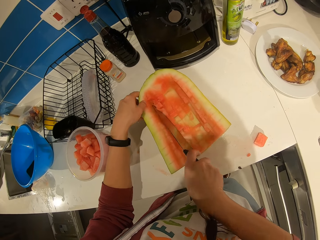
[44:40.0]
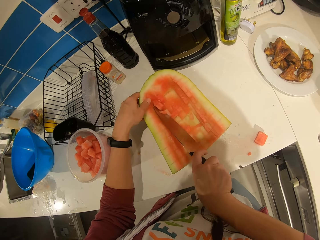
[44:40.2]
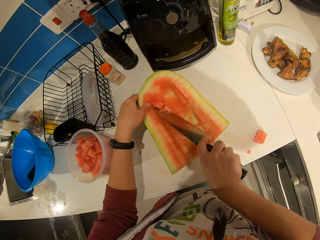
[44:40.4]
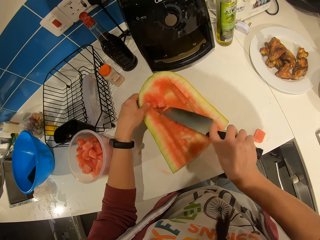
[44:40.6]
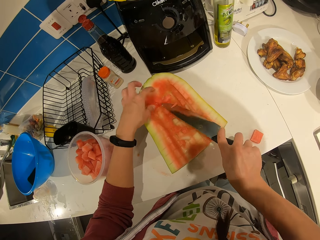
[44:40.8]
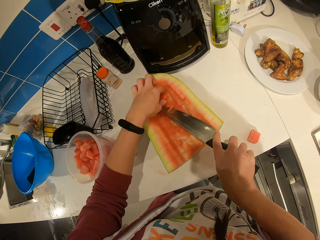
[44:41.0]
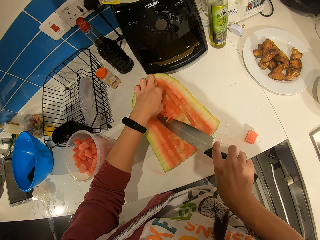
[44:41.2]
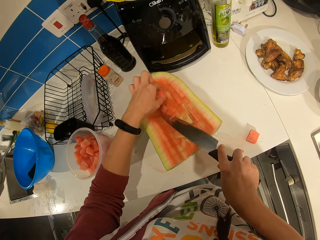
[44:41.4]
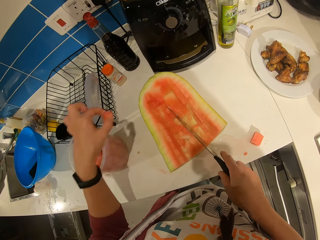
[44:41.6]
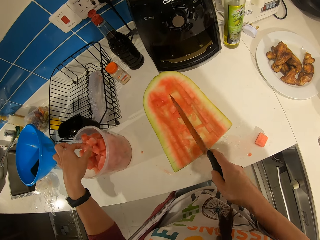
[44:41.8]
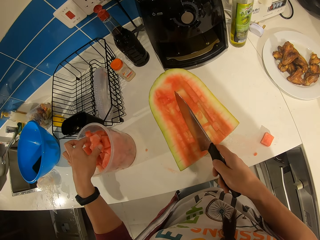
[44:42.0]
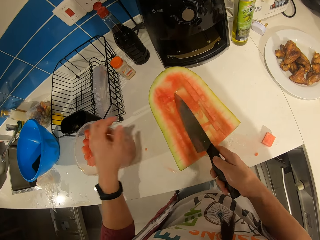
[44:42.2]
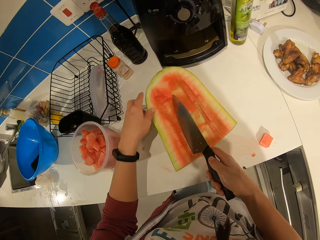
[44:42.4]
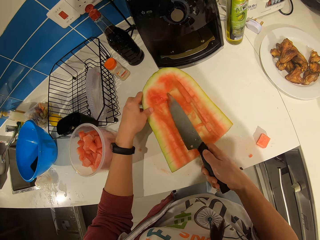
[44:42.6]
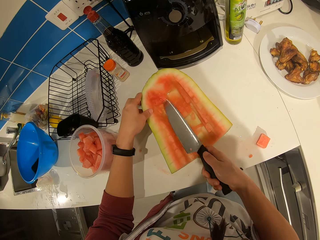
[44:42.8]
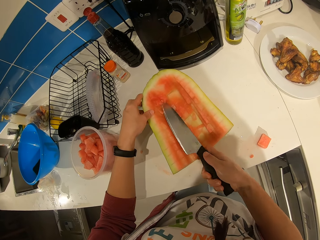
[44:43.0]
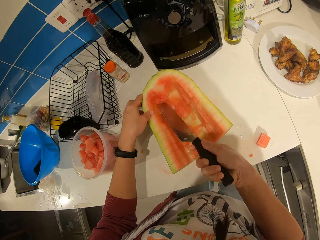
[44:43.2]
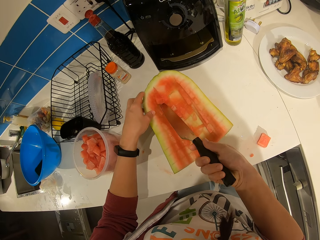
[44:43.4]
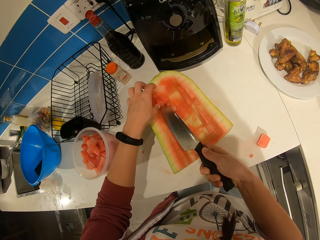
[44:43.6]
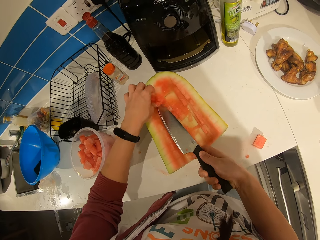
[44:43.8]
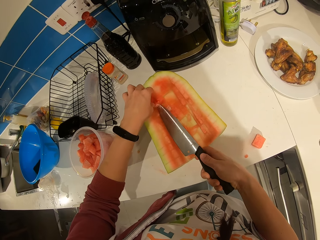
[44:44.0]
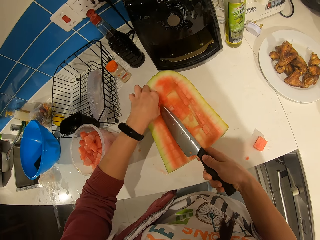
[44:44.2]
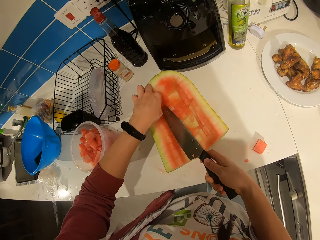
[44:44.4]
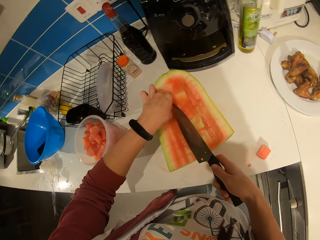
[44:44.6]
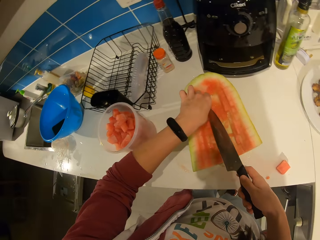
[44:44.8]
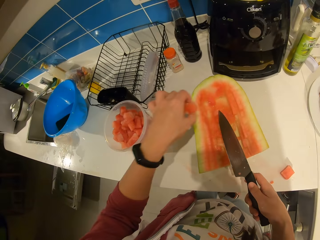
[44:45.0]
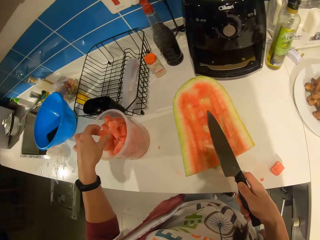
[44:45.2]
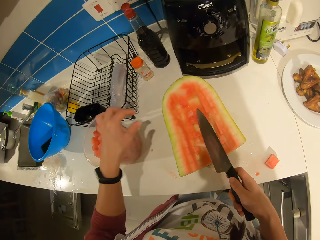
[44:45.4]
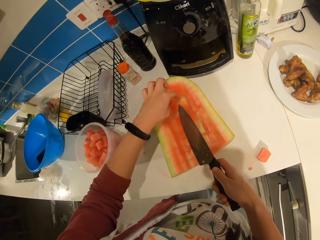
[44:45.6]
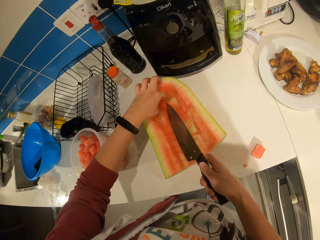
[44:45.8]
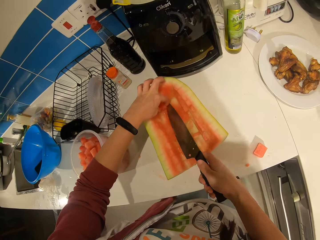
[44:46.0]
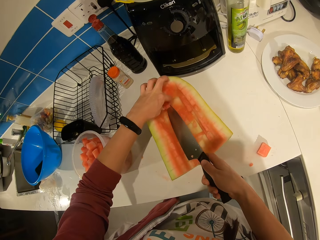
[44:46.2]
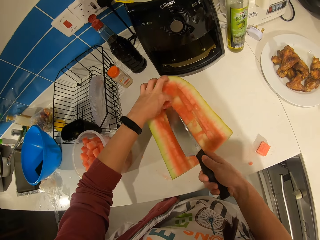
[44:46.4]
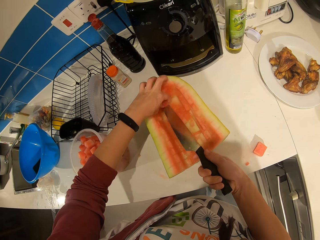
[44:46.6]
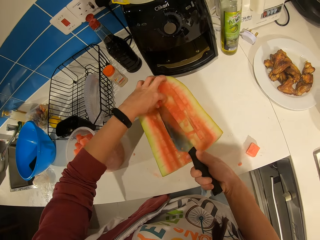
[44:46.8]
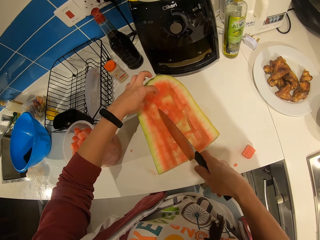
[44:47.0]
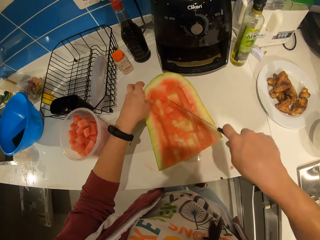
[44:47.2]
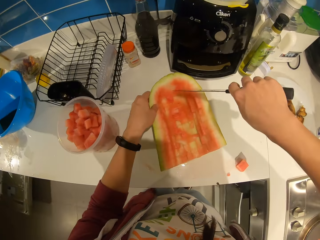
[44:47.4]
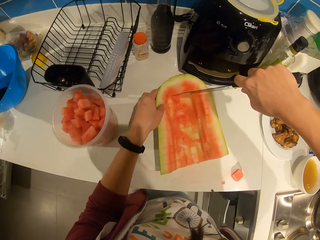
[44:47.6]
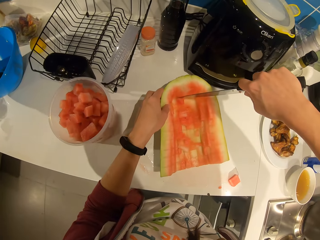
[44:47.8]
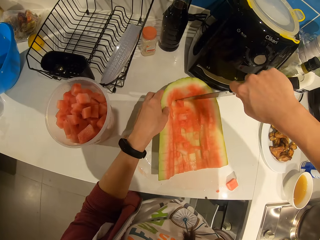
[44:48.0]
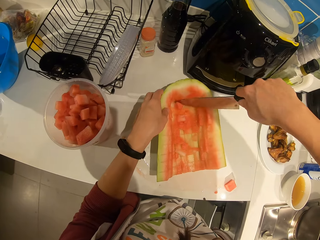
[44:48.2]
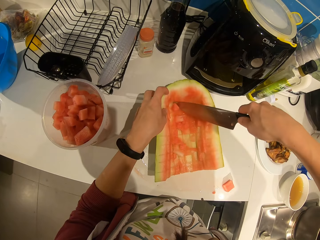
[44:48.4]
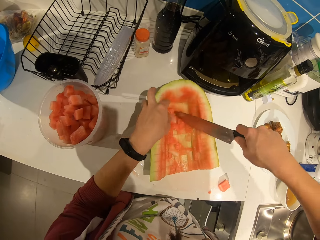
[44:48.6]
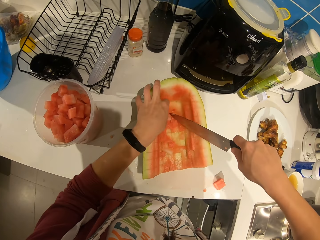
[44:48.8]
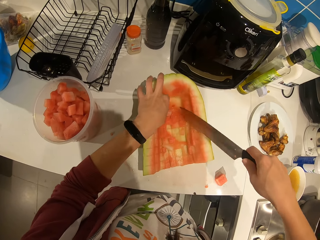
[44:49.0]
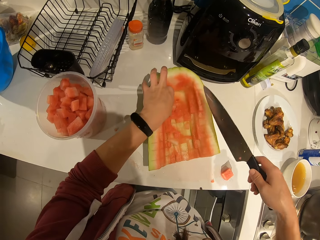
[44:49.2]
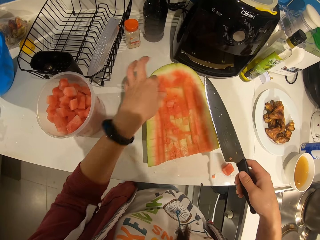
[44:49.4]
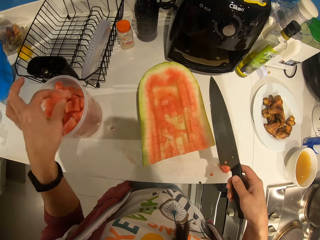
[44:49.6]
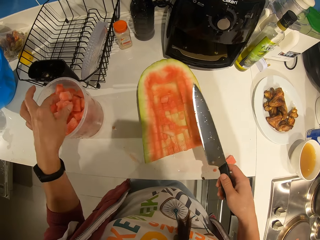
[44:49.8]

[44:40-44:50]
The camera wearer cuts through the watermelon with the knife. He picks the piece of watermelon. He drops the watermelon pieces in the plastic container with his hand. He cuts through the watermelon with the knife. He drops the watermelon pieces in the plastic container with his hand. He picks the piece of watermelon. He cuts the watermelon.

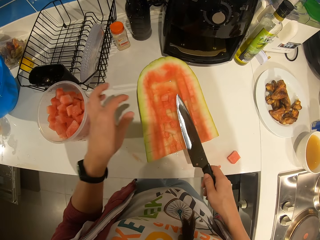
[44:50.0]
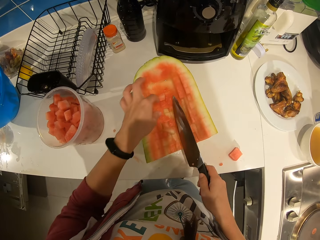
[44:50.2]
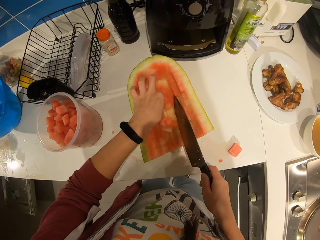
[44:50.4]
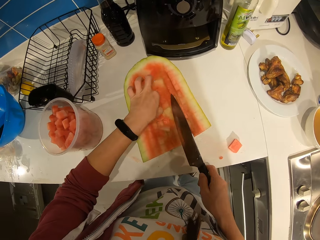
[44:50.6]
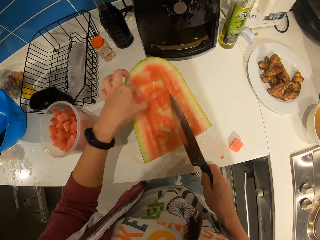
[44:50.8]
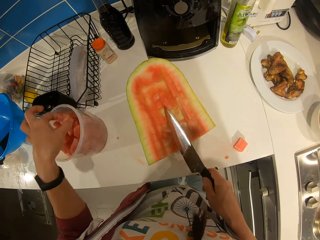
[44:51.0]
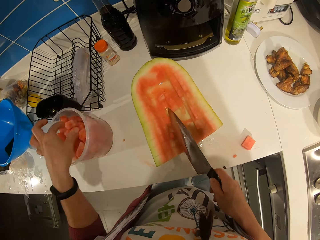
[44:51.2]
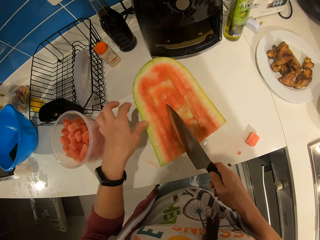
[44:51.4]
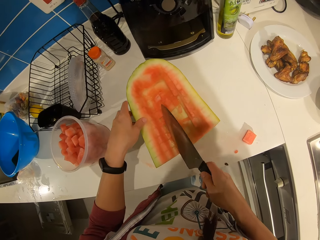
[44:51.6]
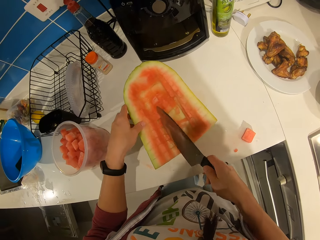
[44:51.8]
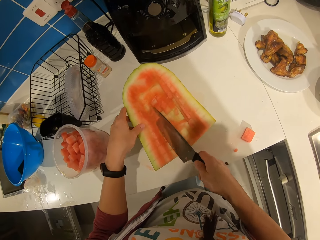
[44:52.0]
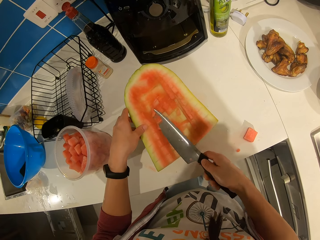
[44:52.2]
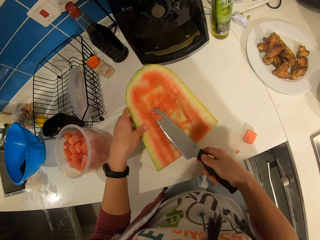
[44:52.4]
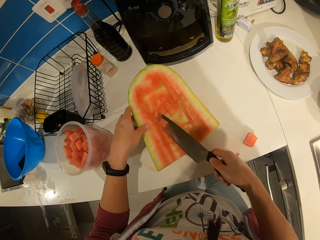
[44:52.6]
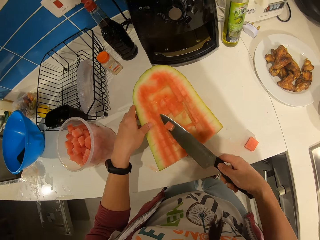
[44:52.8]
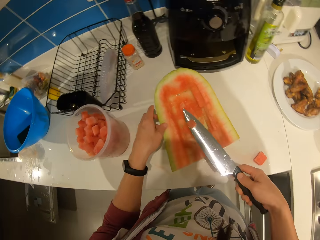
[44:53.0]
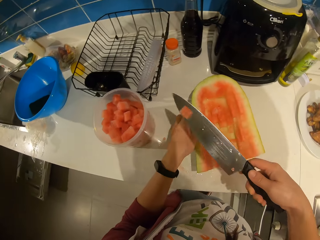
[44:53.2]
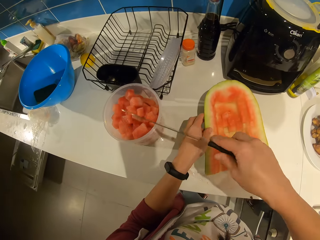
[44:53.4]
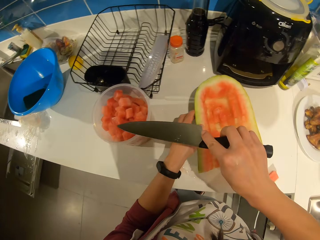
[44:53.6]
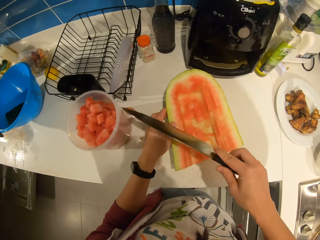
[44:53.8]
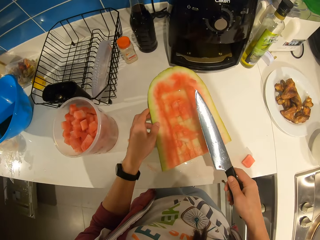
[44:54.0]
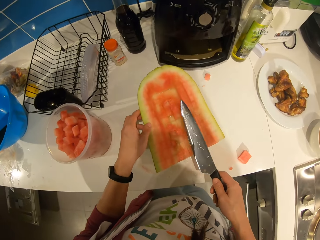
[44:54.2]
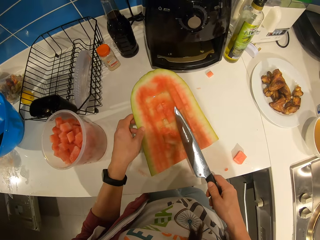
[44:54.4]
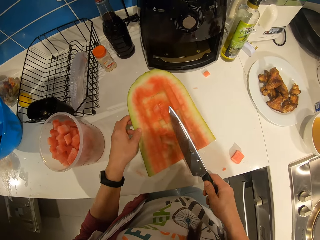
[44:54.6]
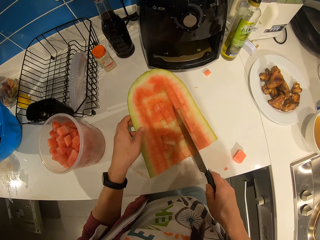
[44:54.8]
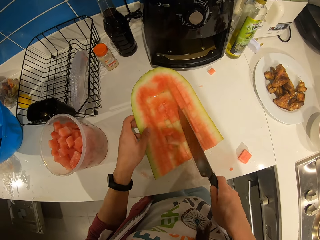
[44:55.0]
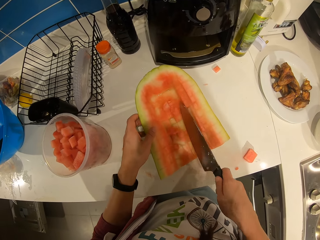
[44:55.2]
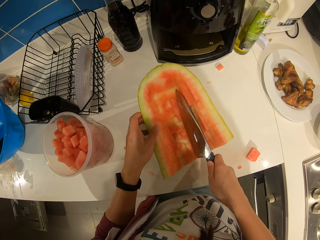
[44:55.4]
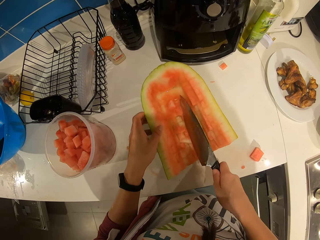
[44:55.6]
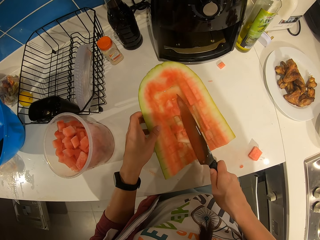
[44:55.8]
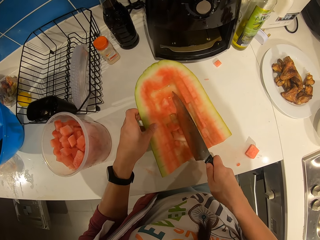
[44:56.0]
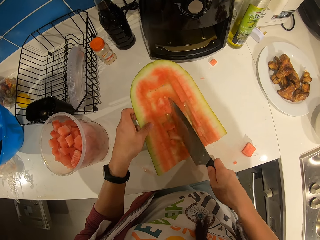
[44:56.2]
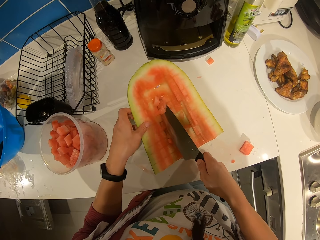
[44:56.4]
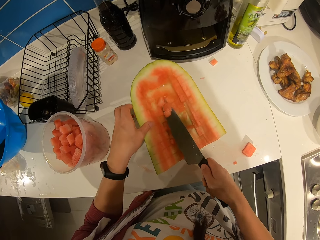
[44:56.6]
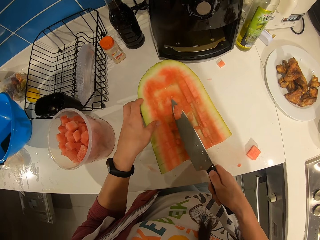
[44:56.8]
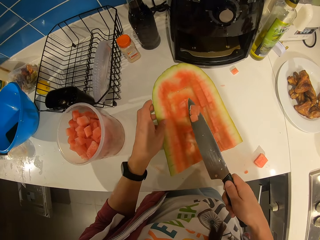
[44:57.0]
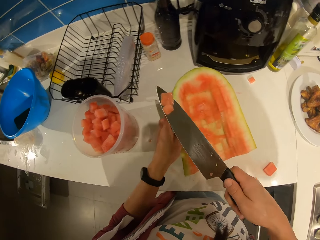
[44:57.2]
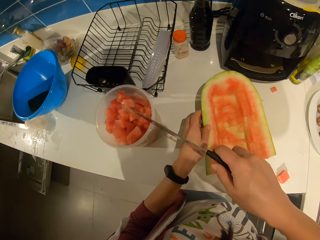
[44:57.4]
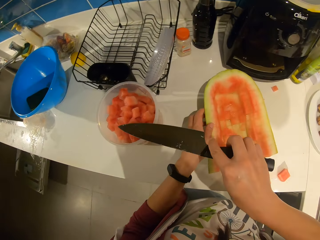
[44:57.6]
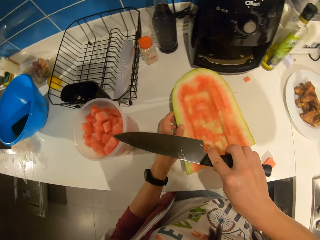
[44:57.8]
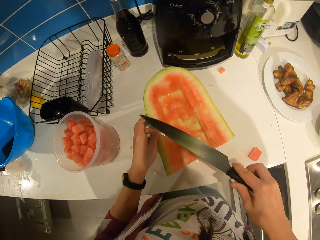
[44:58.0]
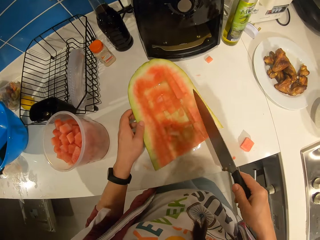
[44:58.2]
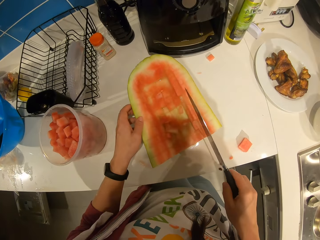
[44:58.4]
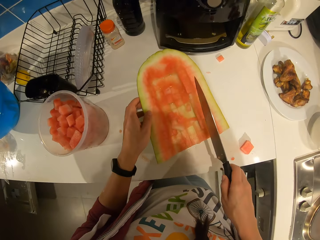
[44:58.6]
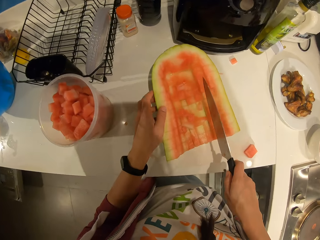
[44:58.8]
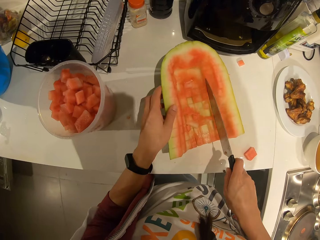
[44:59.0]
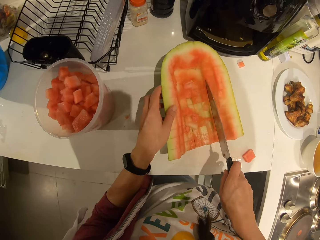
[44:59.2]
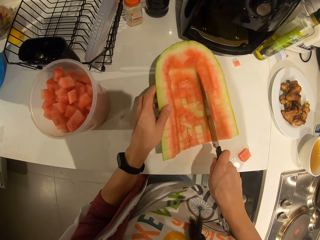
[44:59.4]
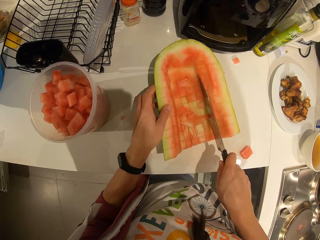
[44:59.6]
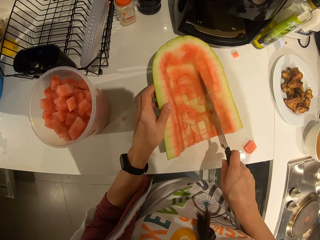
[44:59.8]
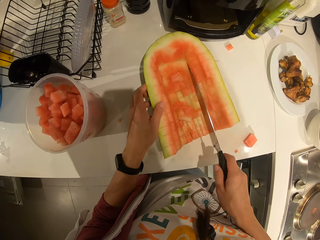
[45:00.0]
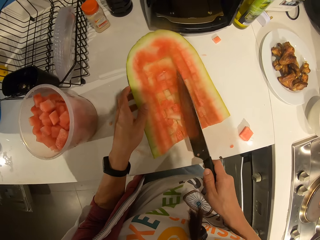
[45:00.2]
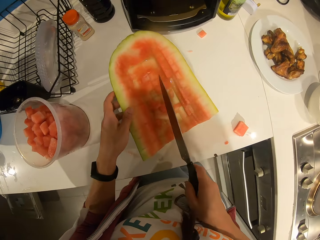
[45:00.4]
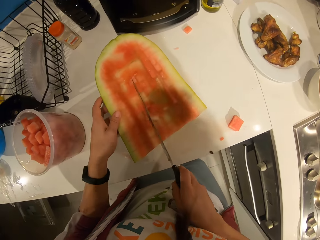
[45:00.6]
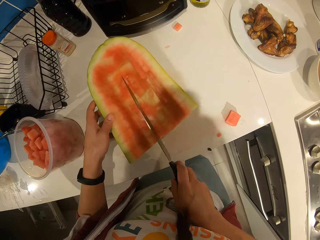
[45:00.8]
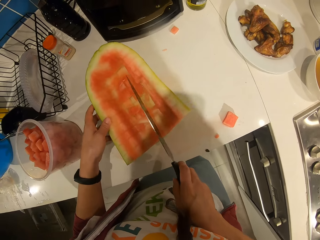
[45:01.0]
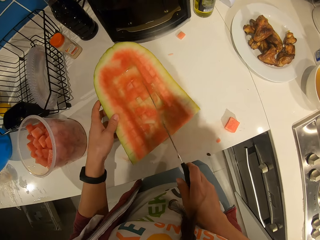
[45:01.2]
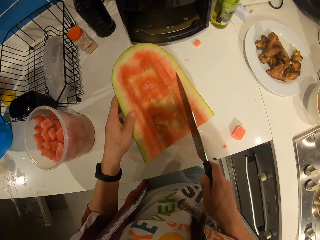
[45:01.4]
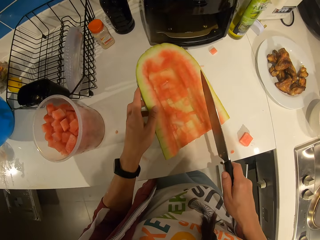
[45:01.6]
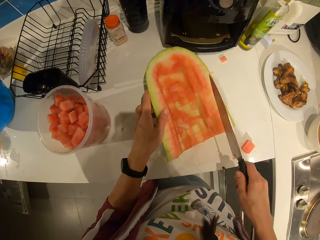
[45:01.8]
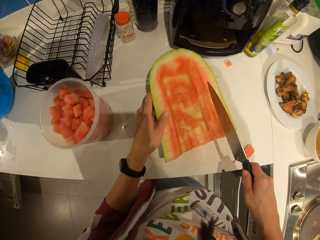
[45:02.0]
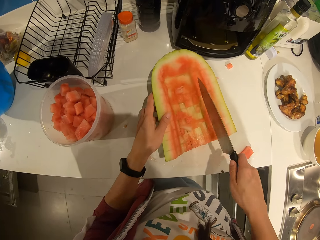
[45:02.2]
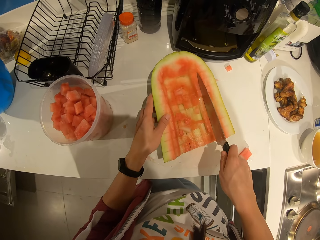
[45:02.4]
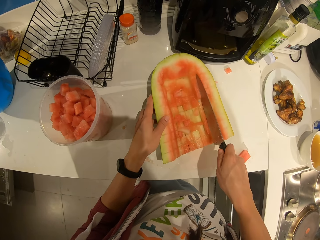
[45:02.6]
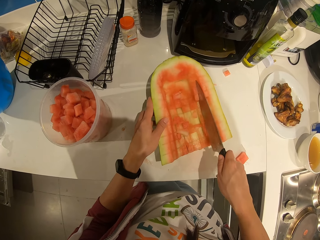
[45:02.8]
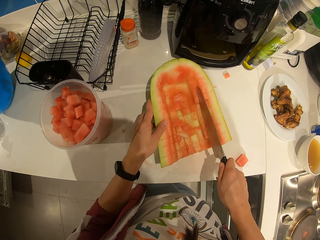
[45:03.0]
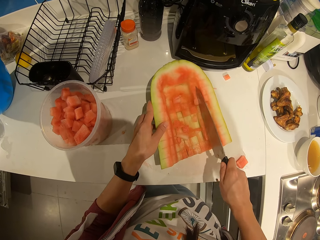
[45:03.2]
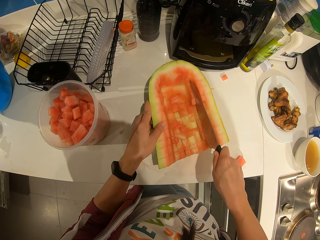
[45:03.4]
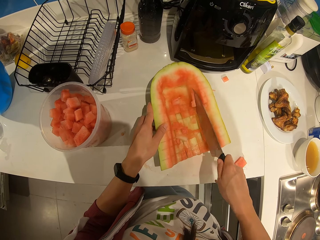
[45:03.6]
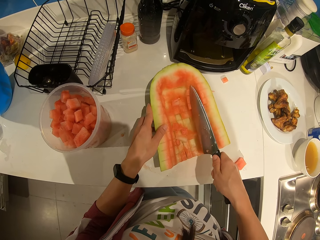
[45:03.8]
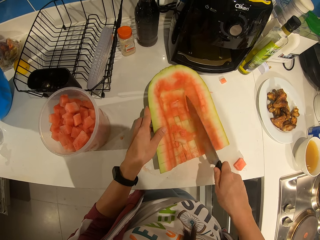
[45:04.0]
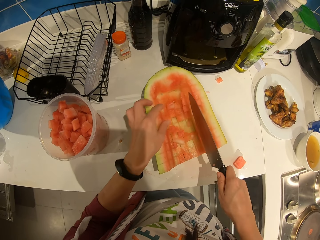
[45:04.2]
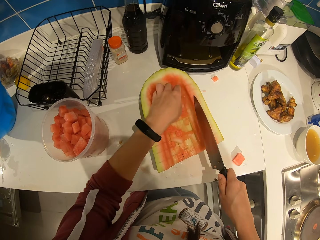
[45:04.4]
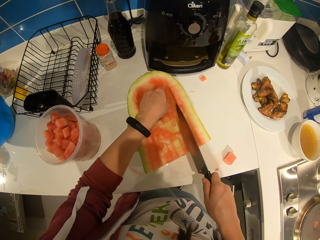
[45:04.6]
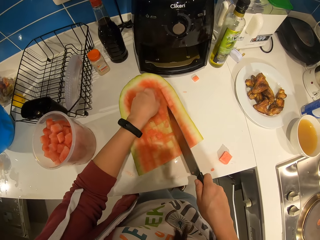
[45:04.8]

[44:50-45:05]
The camera wearer picks the piece of watermelon and puts the piece of watermelon in the plastic container. They pick the piece of watermelon and put the piece of watermelon in the plastic container. They cut through the watermelon with the knife. They pick the piece of watermelon. They drop the watermelon pieces in the plastic container with the knife. They converse. They cut through the watermelon with the knife. They pick the pieces of watermelon. They drop the watermelon pieces in the plastic container with the knife. They cut the watermelon. They cut through the watermelon with the knife.
